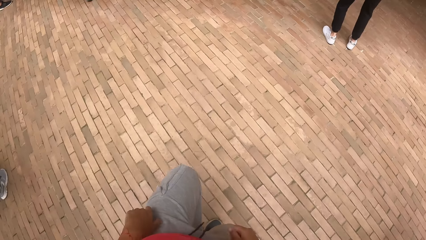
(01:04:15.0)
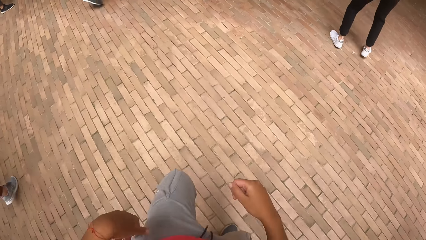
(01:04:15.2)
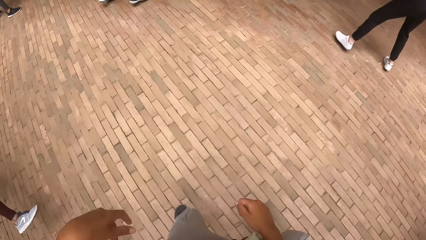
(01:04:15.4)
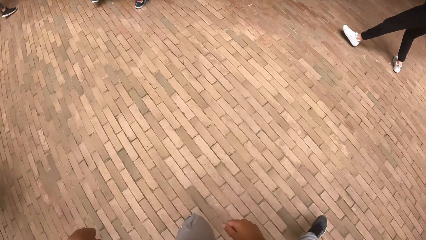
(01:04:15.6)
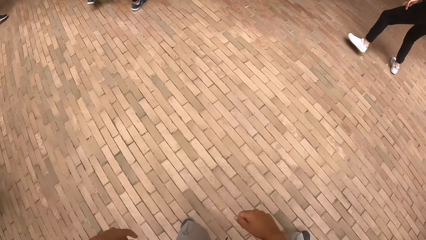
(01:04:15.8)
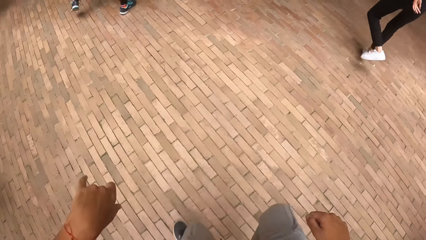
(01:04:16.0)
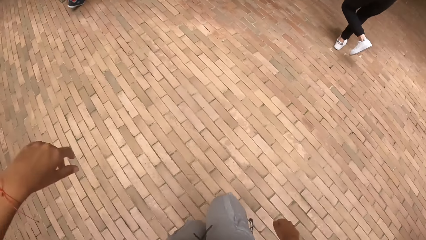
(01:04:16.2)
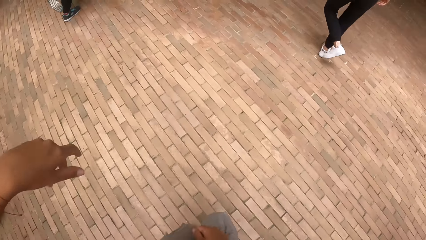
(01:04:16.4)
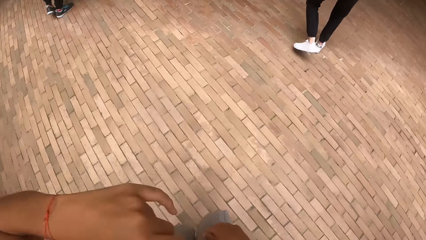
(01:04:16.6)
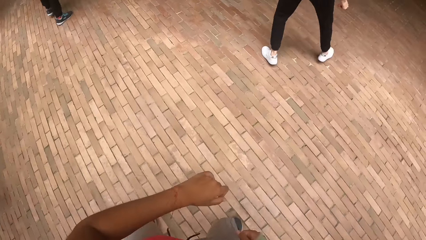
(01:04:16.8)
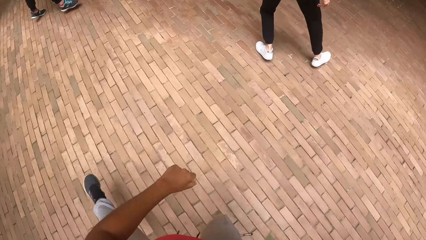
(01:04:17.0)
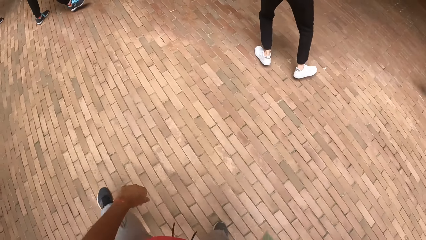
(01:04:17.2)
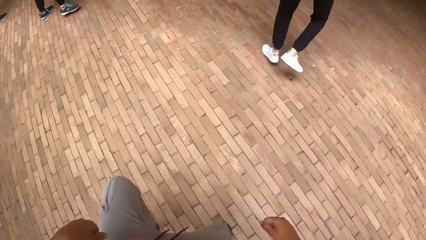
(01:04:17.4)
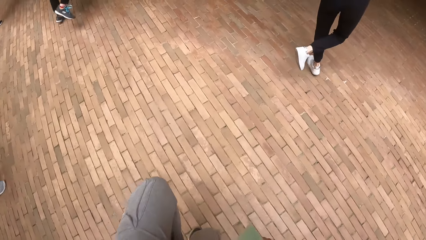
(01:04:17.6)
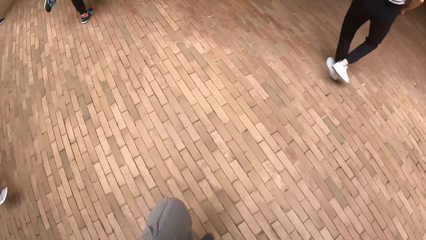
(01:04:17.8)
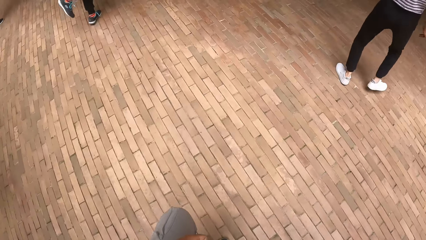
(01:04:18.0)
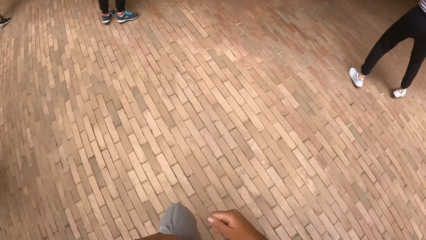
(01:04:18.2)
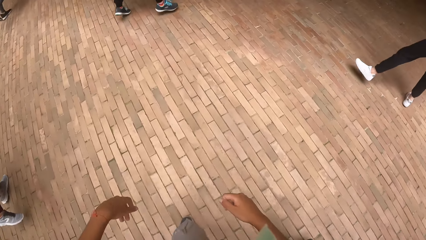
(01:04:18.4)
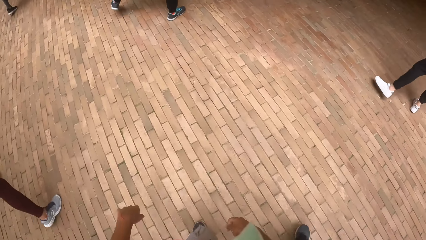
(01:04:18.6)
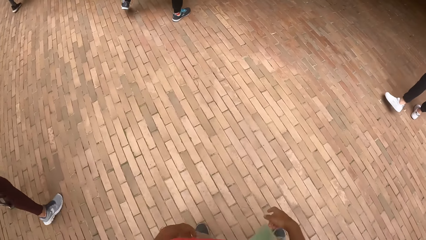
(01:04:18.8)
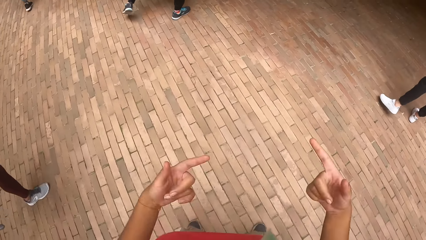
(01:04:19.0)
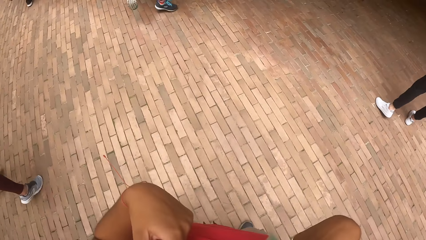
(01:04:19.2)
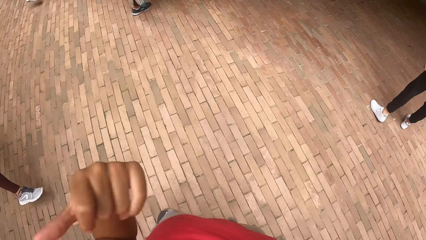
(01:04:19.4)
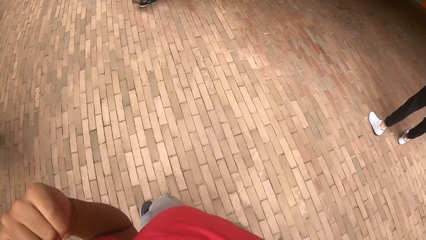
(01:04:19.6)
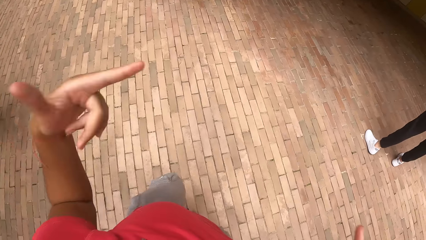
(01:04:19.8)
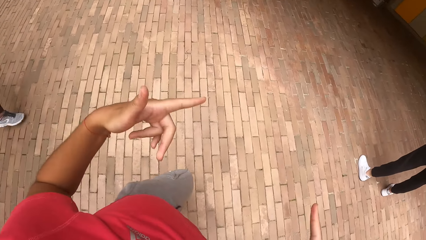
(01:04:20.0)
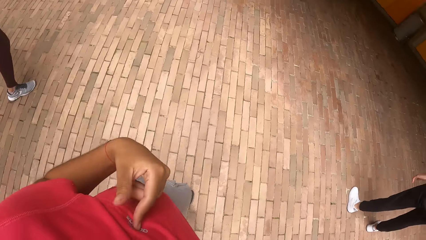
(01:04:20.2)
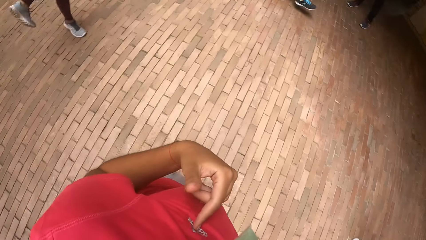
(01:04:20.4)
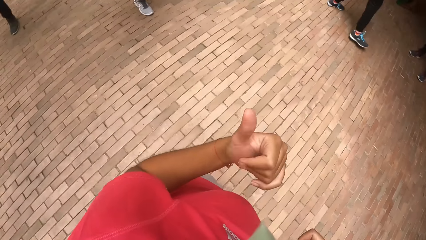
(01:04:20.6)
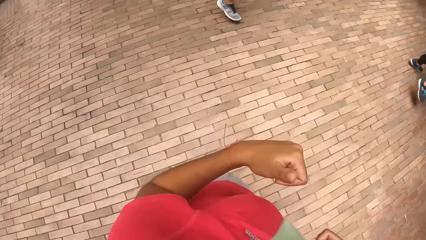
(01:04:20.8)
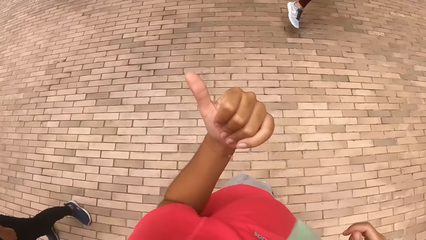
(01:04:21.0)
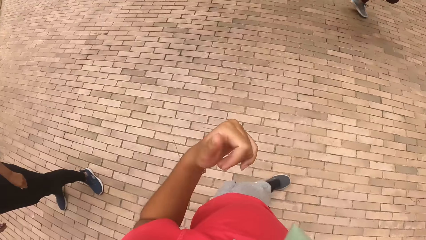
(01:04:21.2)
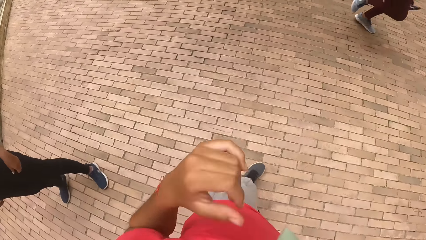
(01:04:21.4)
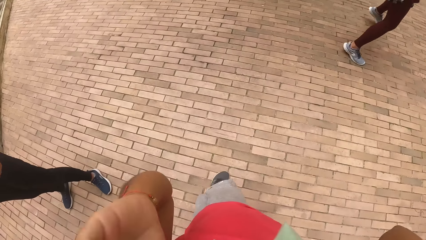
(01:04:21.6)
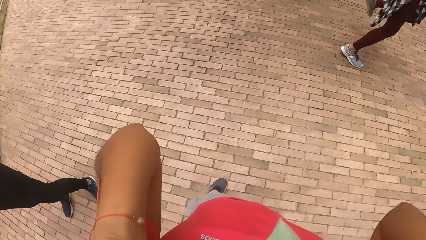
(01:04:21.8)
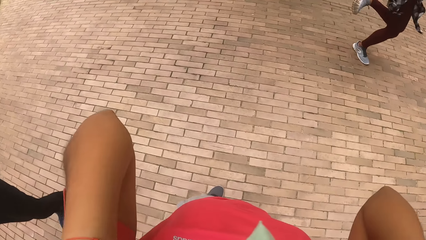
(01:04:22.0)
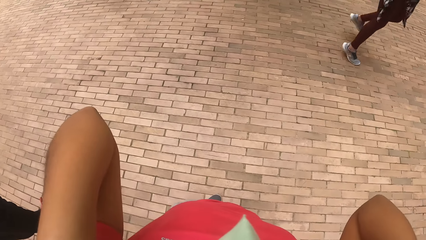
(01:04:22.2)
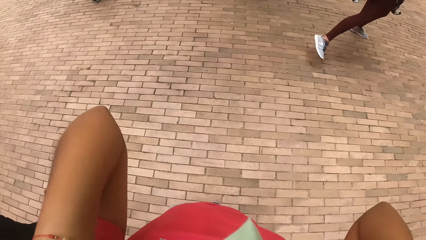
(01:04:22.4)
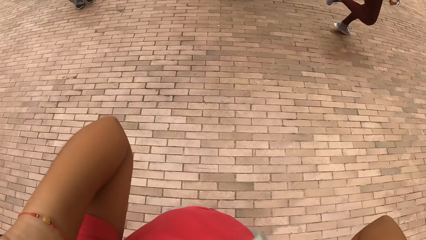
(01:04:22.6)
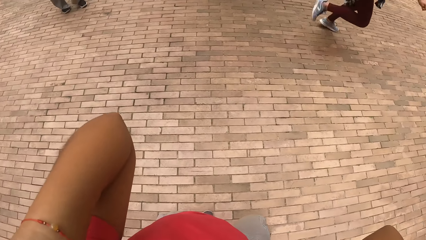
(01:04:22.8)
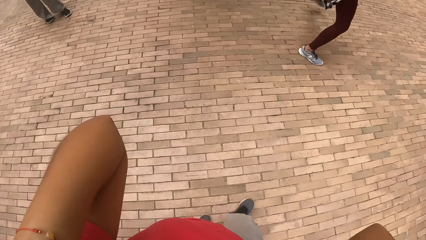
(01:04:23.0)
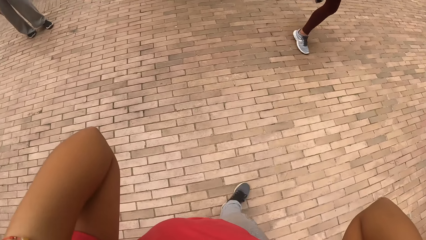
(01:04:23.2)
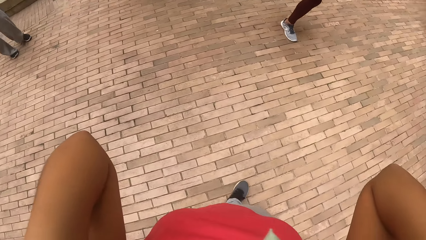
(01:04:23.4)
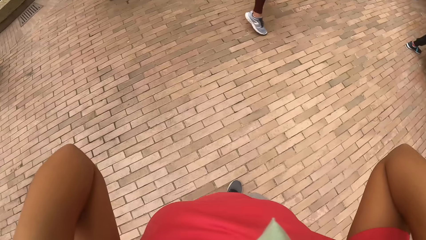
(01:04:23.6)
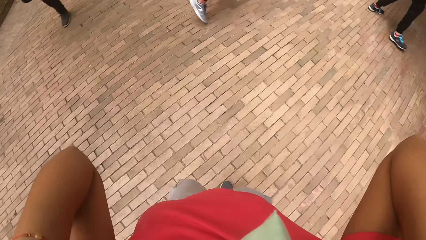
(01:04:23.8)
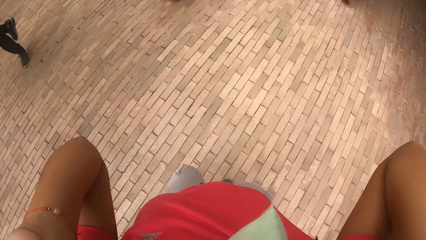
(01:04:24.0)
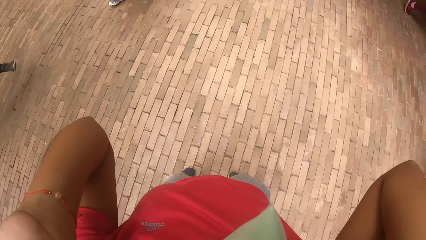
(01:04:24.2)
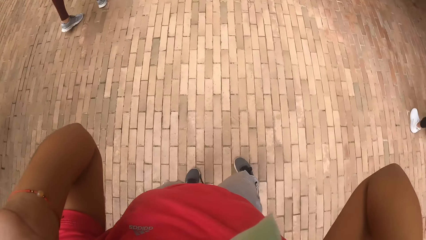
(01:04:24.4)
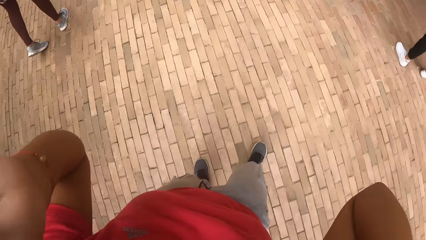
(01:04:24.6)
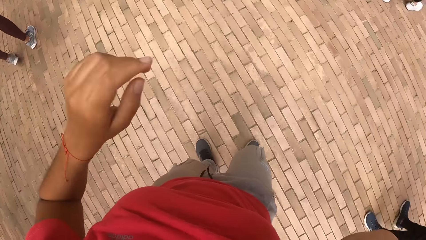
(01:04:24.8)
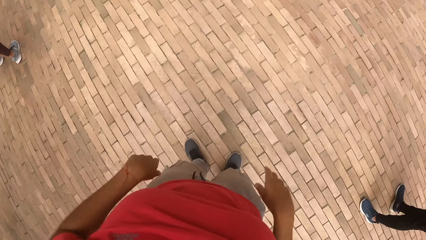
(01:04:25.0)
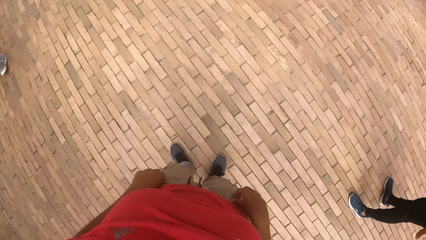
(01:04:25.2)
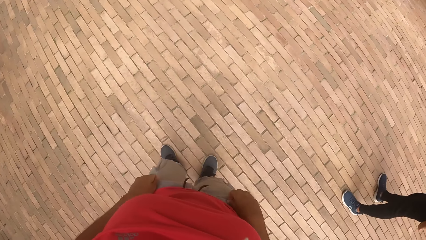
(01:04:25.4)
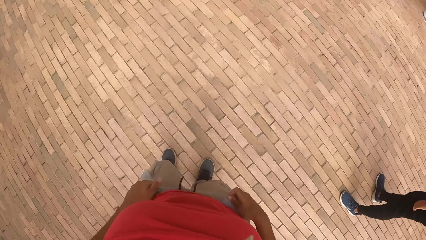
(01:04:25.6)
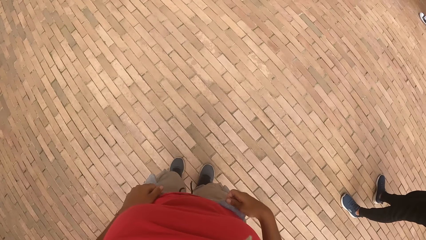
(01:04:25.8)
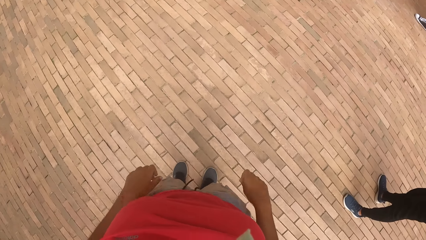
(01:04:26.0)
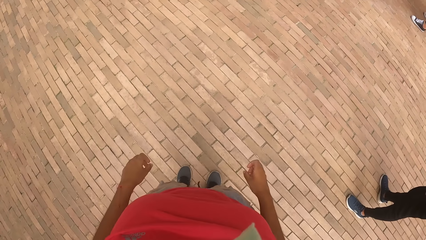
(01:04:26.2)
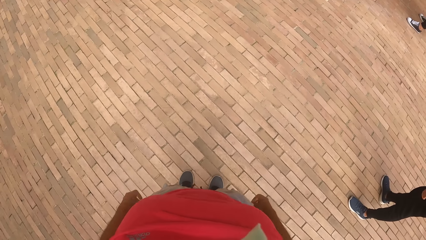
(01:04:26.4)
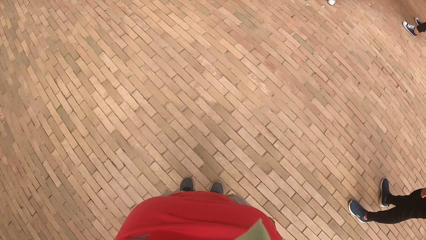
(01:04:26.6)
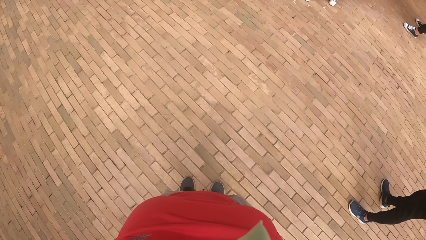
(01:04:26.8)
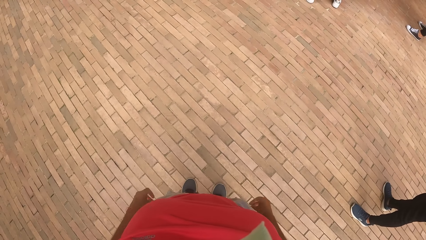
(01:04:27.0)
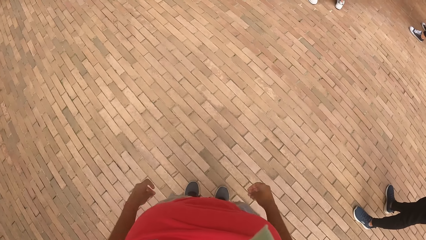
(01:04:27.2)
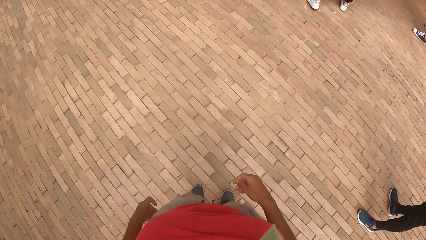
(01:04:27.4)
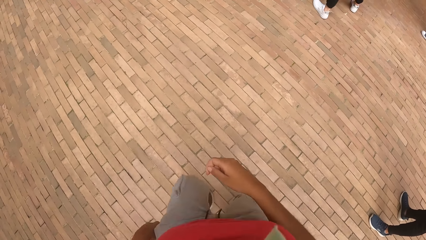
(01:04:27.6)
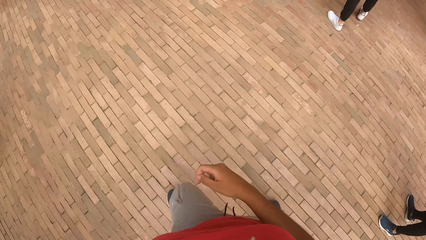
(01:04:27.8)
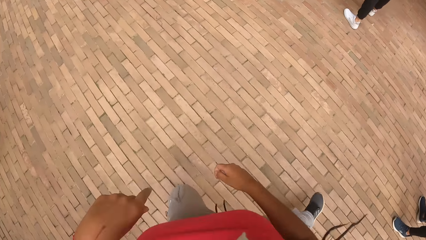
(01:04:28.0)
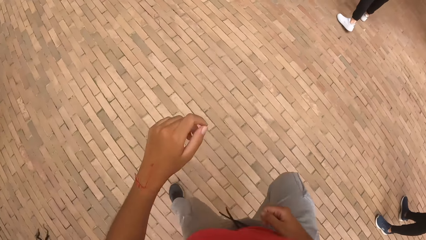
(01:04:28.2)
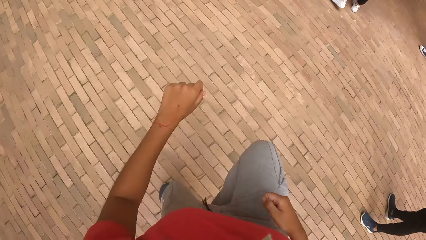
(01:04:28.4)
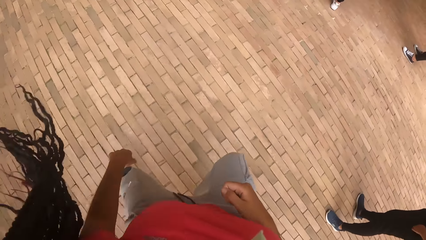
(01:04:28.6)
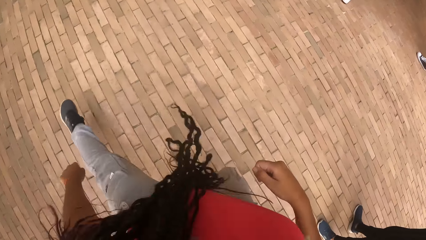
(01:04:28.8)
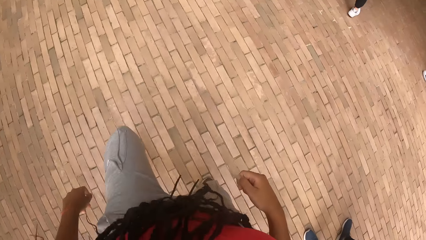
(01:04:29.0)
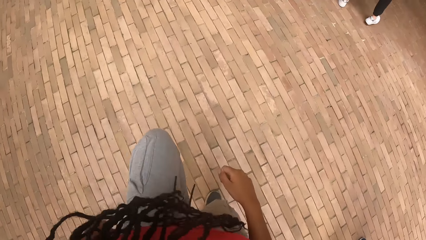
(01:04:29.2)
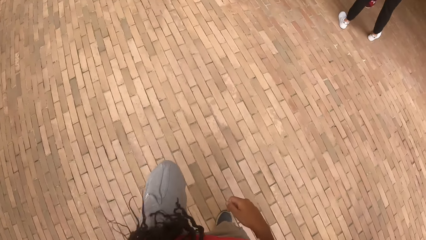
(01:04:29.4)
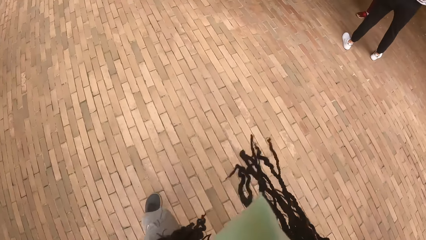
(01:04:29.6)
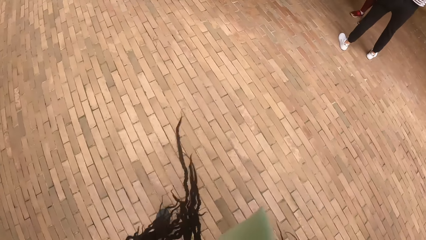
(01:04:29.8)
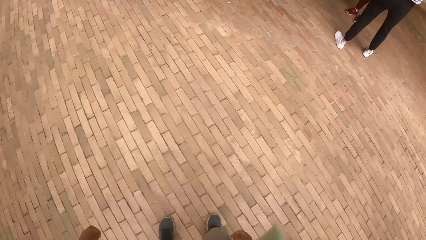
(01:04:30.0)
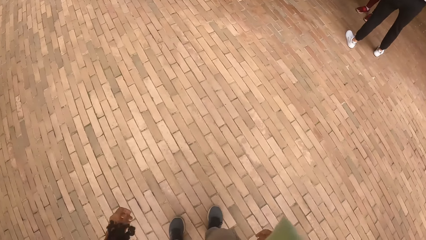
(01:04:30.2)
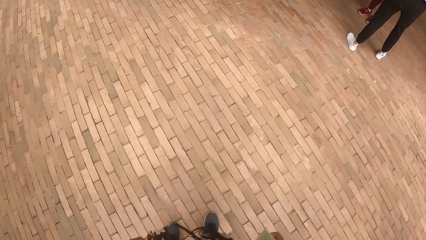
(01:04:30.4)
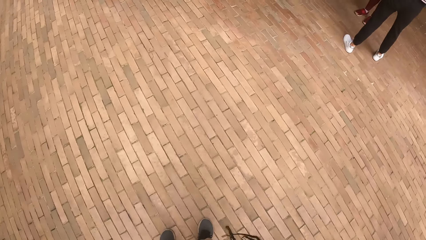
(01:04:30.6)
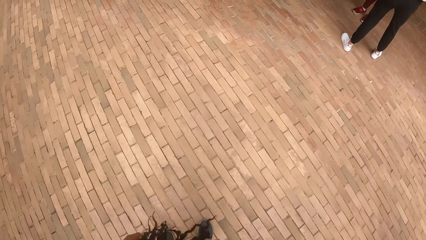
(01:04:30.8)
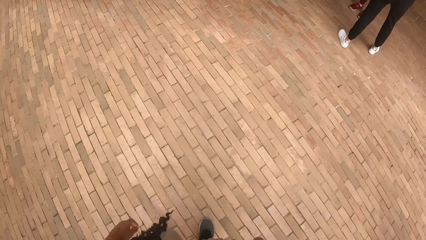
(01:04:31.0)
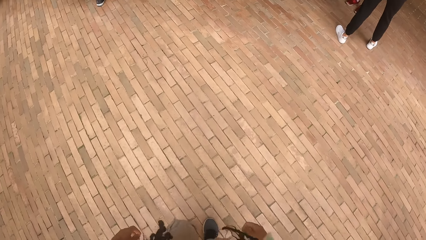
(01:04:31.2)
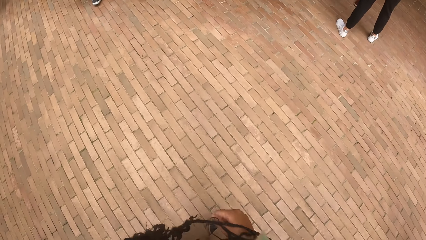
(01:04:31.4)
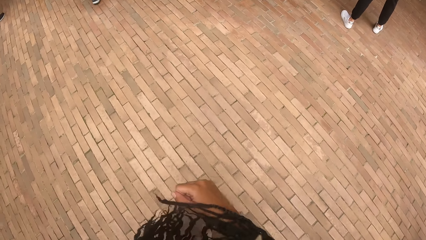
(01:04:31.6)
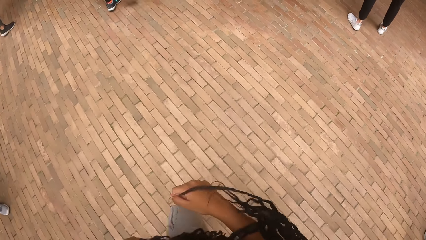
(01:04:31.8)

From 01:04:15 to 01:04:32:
The camera wearer raises both hands towards something. They withdraw both hands from something. They dance in the midst of a group of people. They do exercises.
